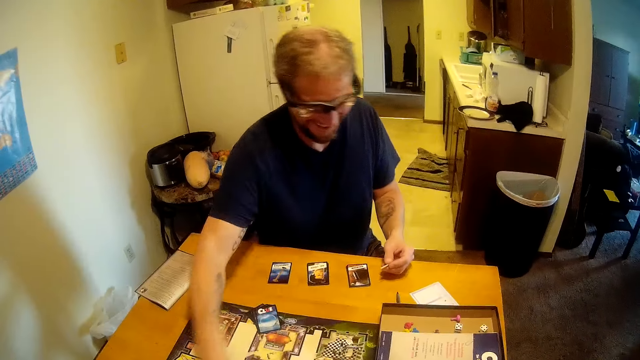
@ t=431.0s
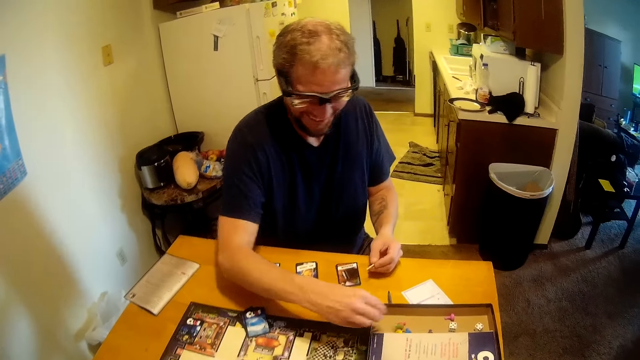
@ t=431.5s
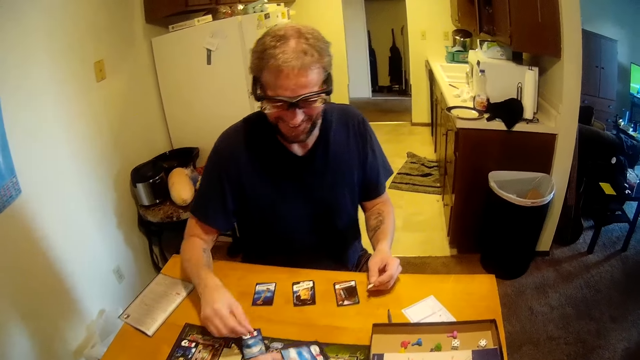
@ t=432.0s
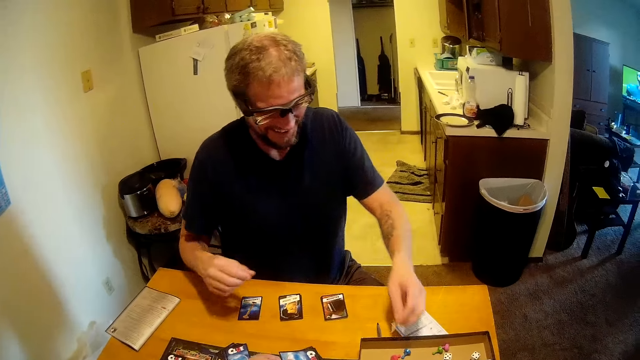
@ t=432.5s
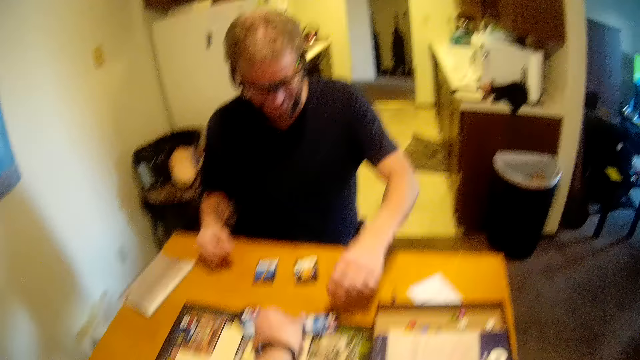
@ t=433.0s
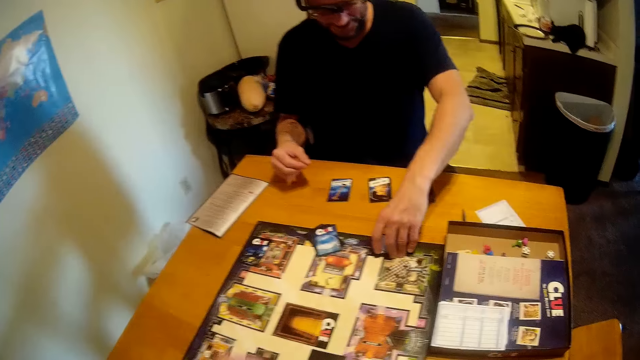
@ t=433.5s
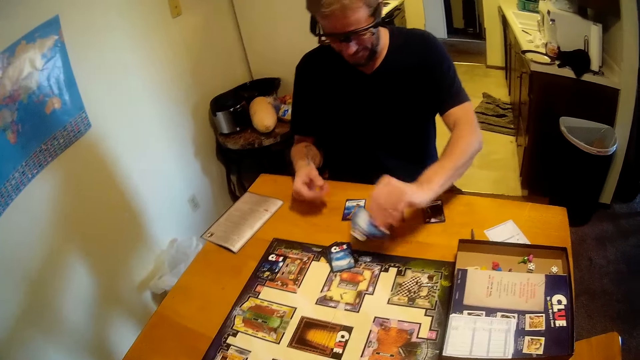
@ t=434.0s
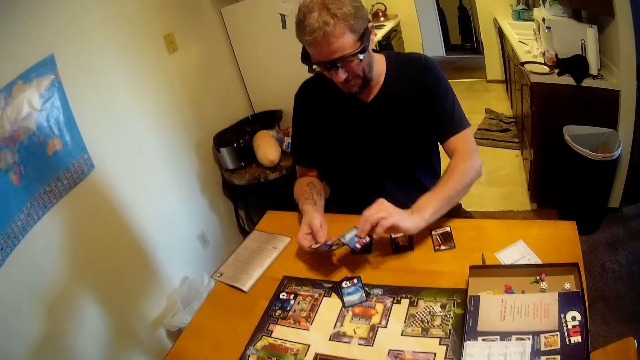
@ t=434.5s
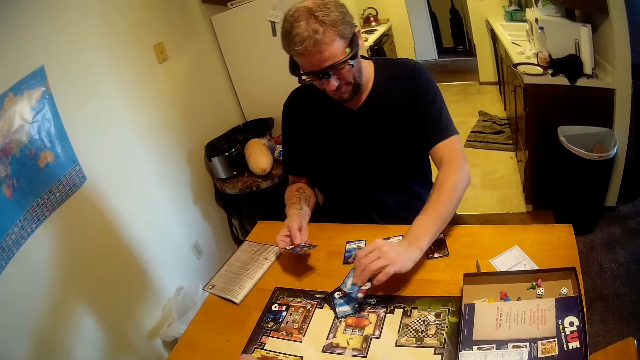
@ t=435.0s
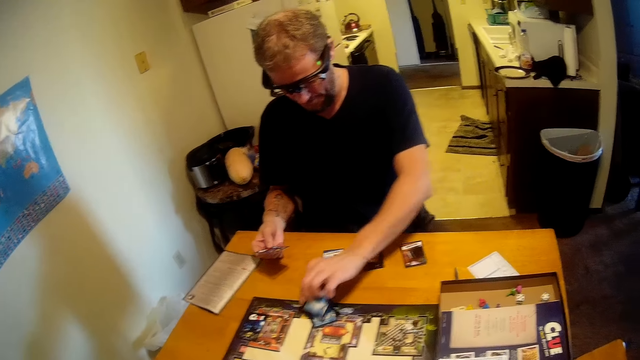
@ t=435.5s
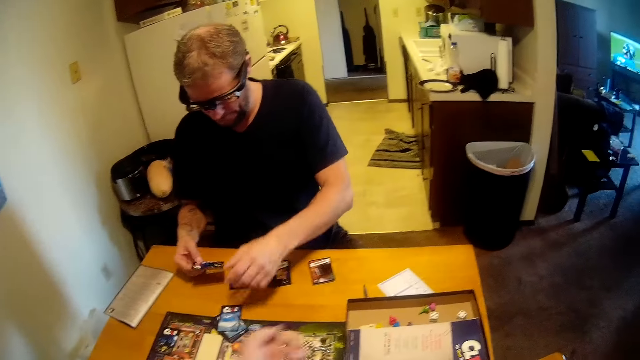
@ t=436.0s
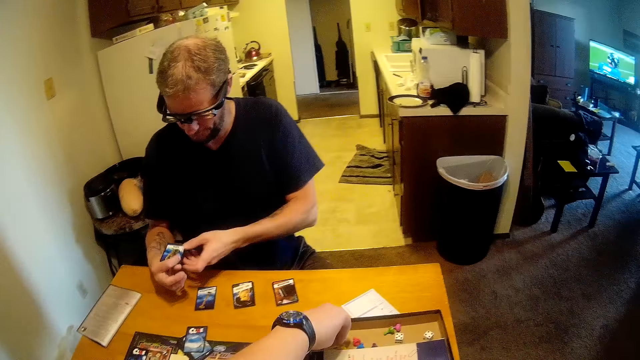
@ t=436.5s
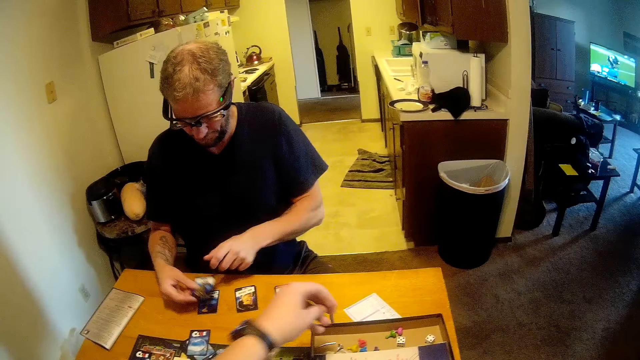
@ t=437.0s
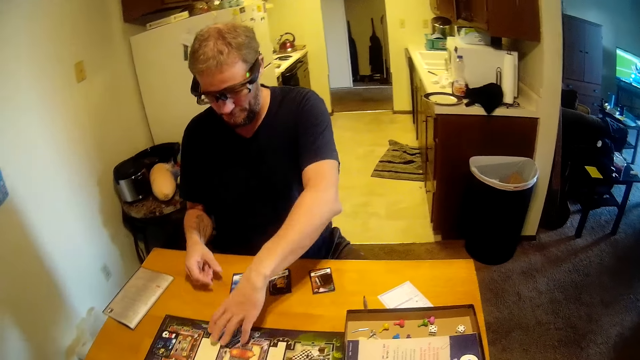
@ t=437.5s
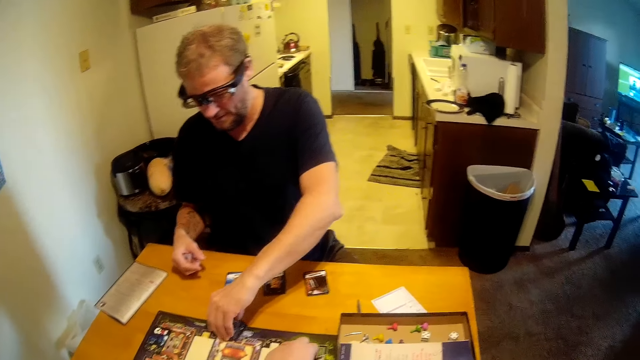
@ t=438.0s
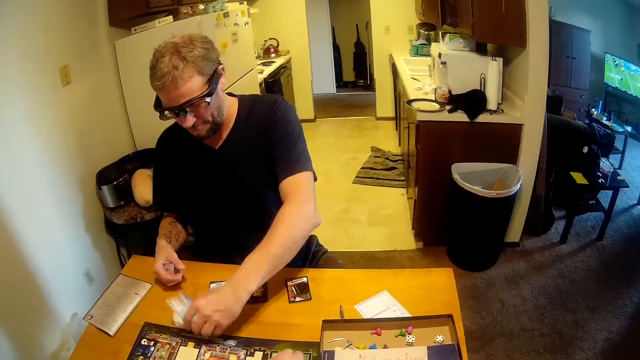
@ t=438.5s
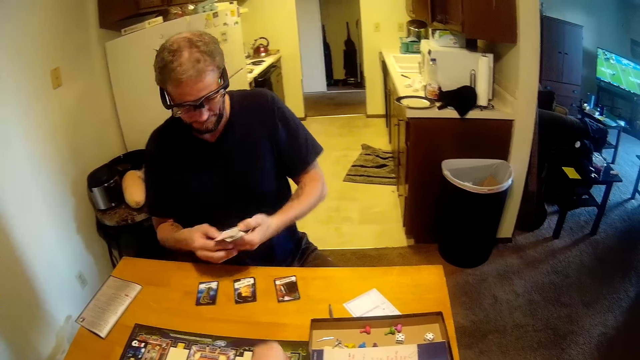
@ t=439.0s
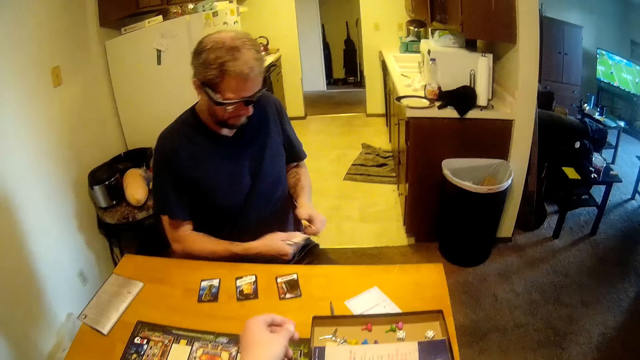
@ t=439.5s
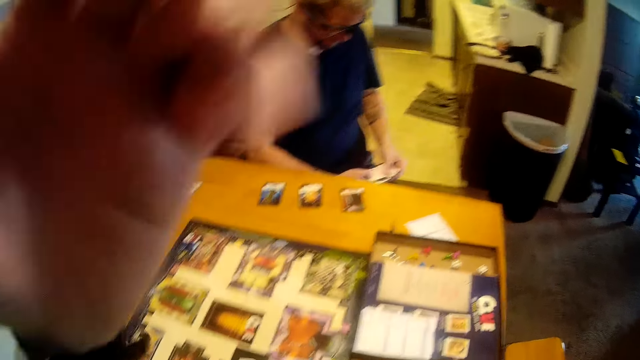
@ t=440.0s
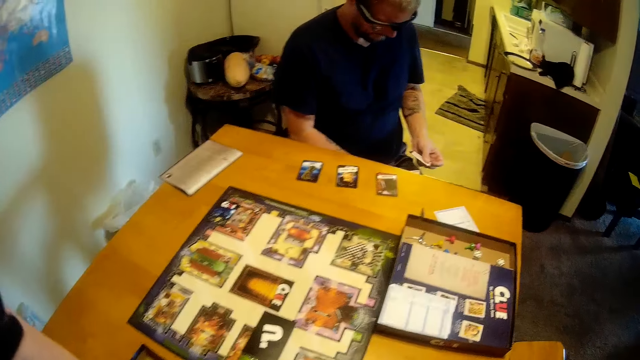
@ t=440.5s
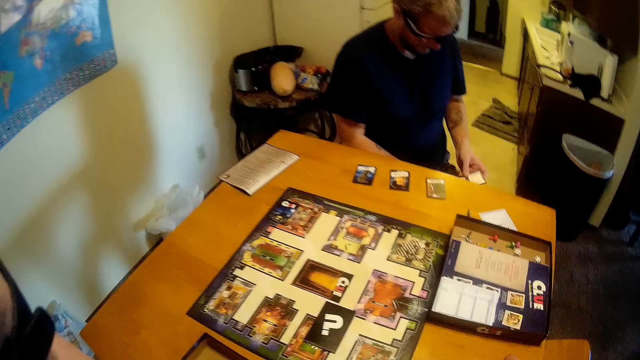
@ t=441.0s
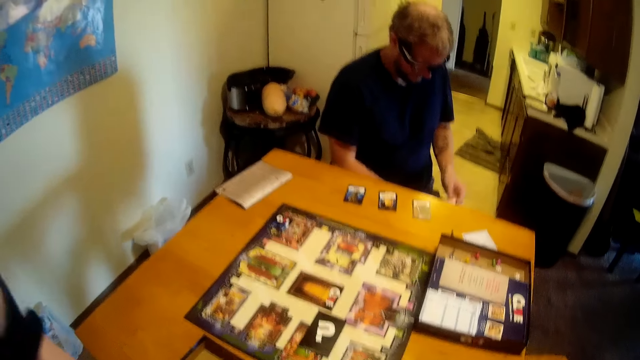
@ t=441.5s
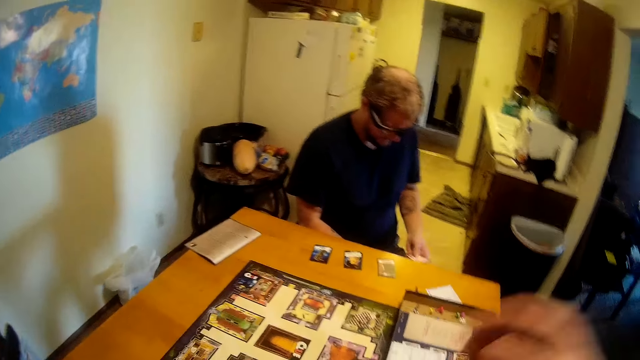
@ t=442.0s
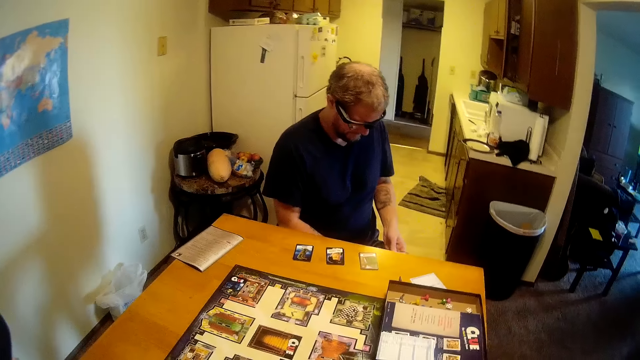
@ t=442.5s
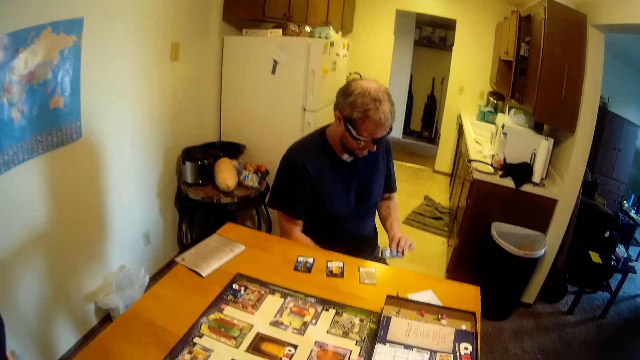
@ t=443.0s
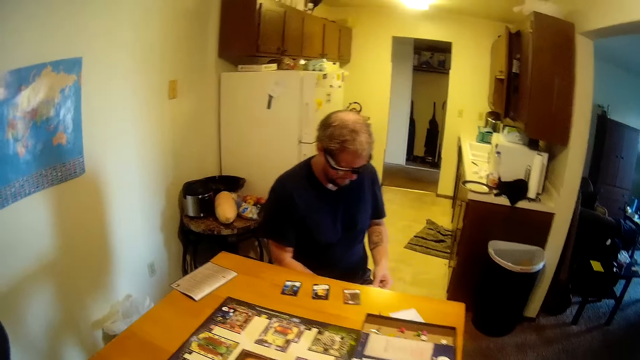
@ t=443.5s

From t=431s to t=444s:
The man picks a game board pin on the table with his right hand and places the game board pin in the box with his right hand. The man places the game board pin in the box with his left hand. The camera wearer places a game board card on the table. The man picks a game board card on the table with his left hand and passes the game board card to his right hand. The man places the game board card on the table with his left hand. The camera wearer drops the game board pins in the box with her left hand. The man places the game board card on the table with his right hand. The man picks the game board cards on the table with his left hand and holds the game board cards with both hands. The camera wearer touches her face with her right hand.

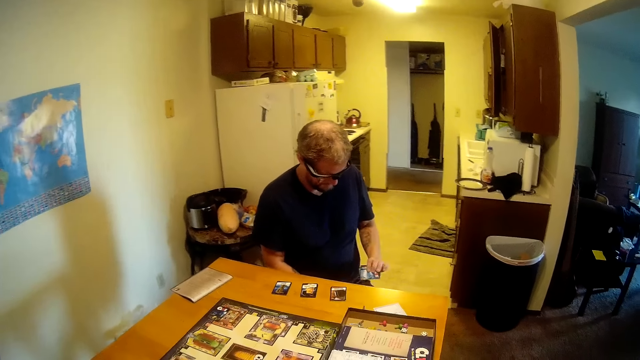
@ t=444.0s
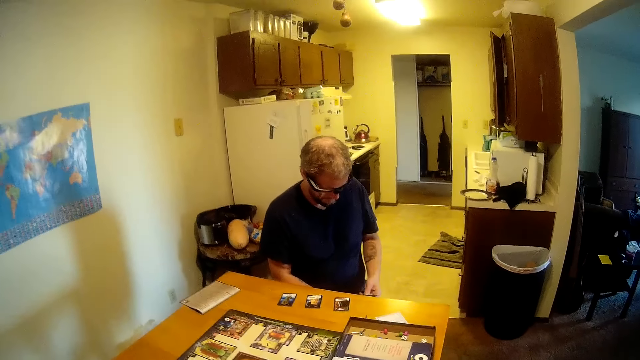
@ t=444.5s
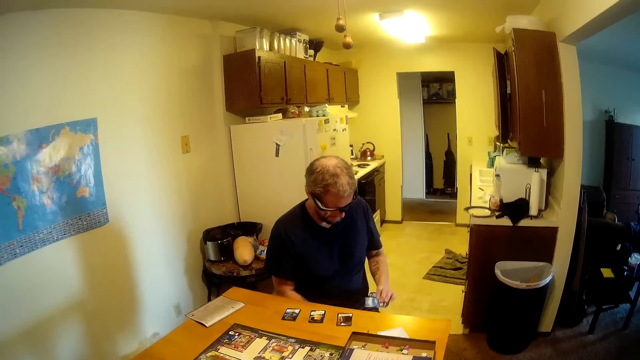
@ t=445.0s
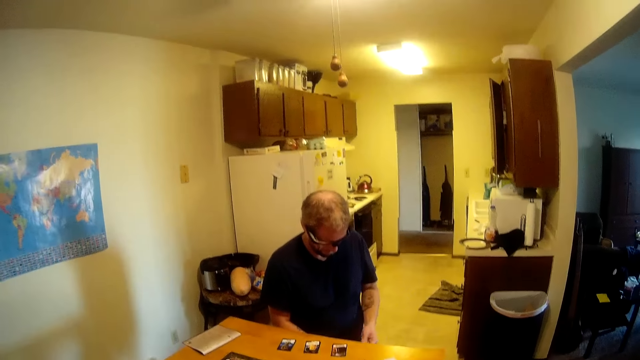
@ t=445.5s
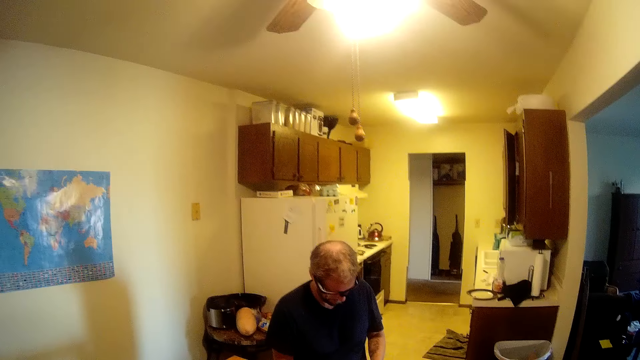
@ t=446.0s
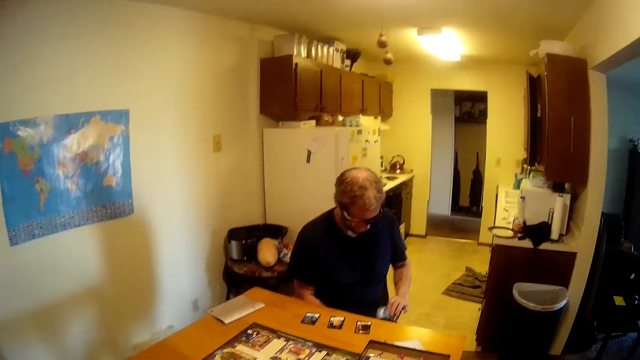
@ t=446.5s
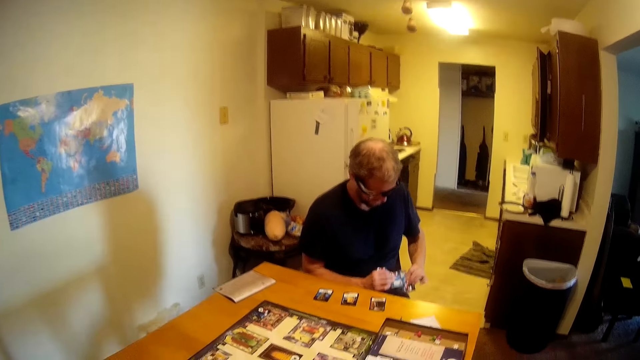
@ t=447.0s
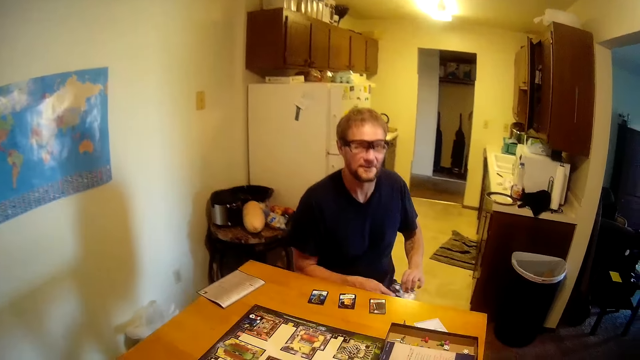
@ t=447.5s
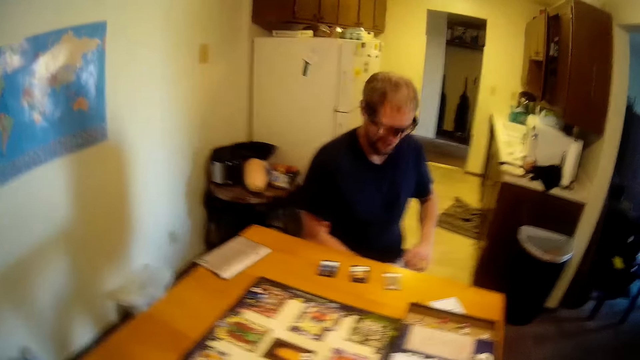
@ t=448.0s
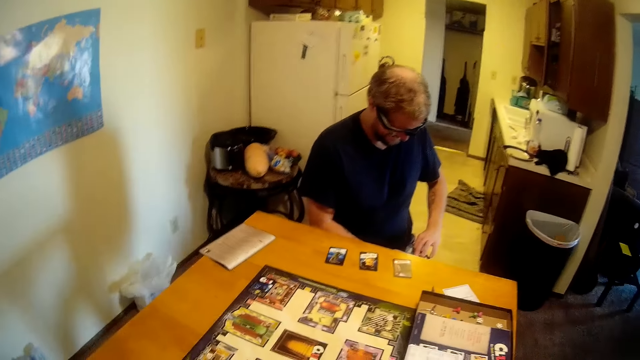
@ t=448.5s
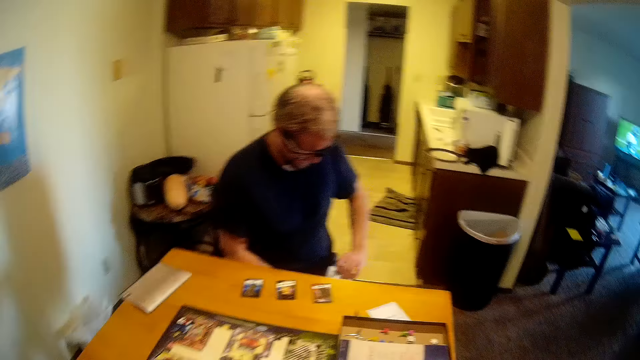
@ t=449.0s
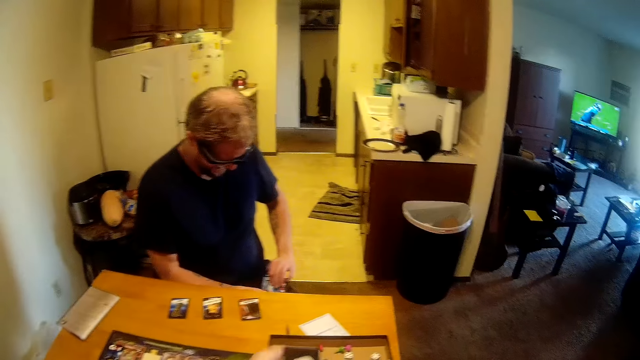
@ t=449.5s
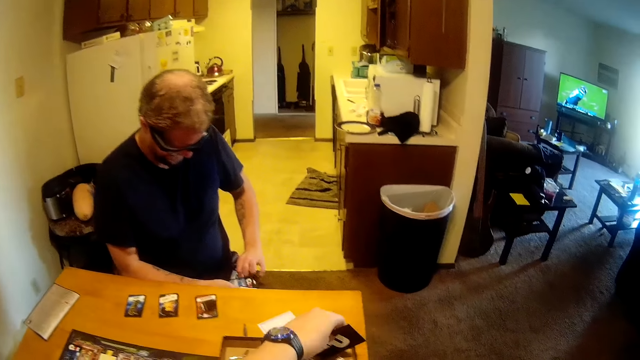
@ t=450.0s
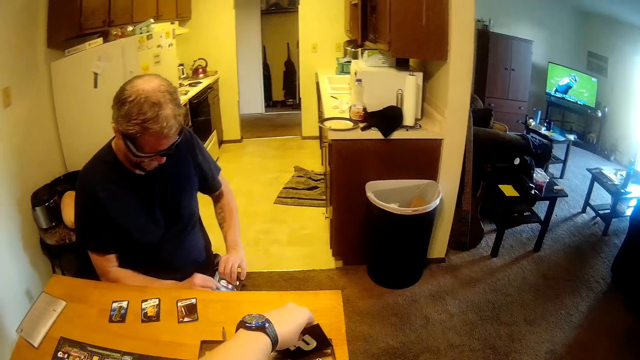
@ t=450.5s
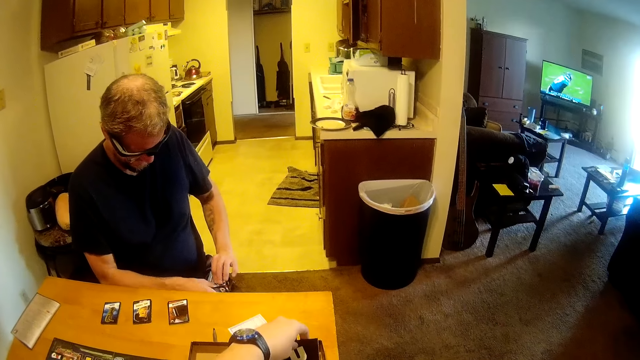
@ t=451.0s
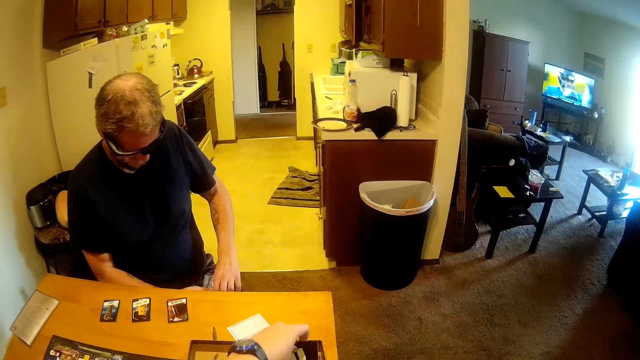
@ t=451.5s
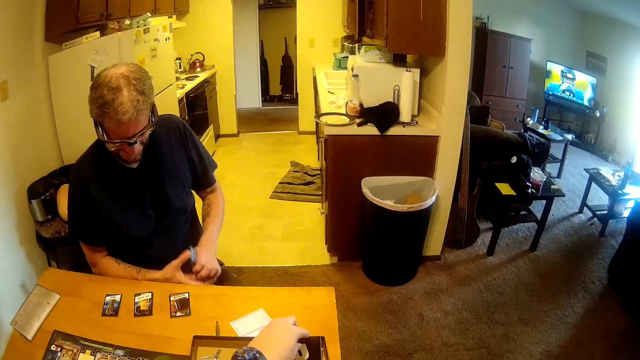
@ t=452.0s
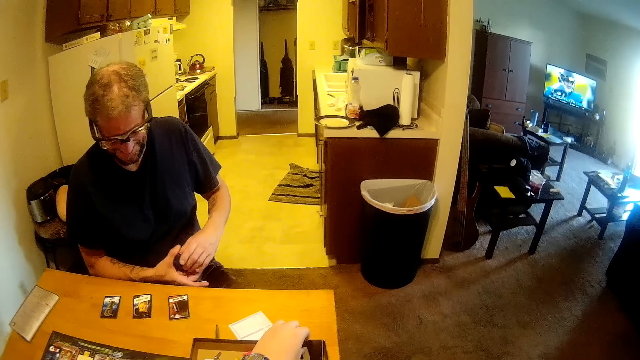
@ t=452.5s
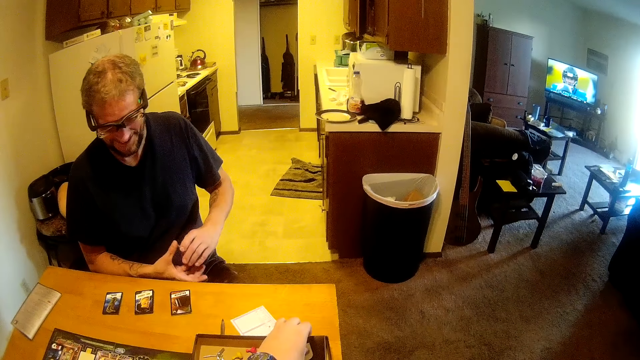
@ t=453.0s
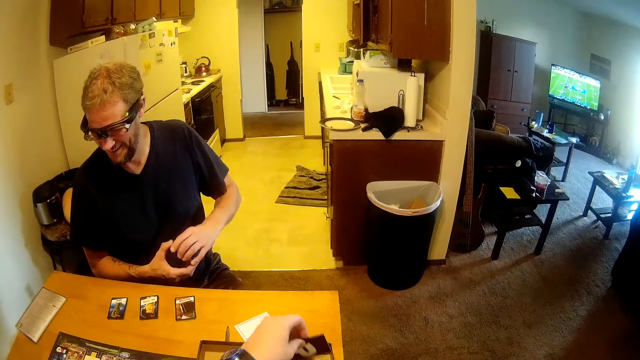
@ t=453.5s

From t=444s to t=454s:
The camera wearer interacts with the man. She places the game board cards in the box with her left hand.
